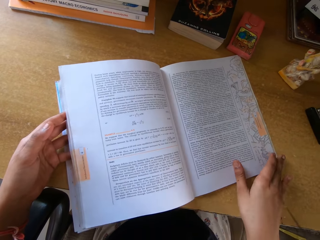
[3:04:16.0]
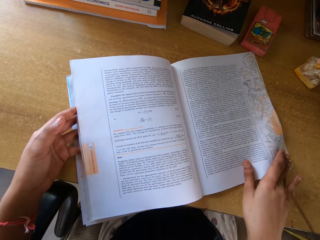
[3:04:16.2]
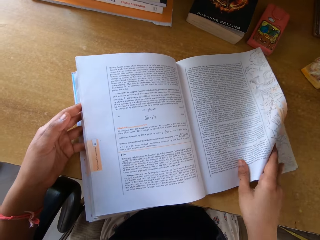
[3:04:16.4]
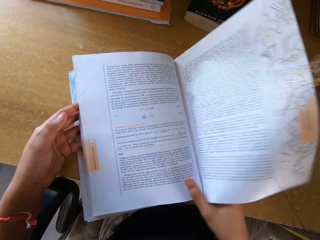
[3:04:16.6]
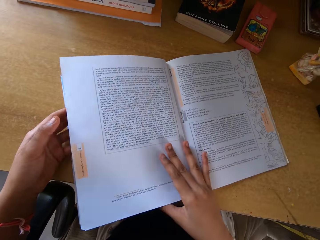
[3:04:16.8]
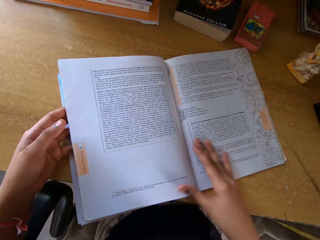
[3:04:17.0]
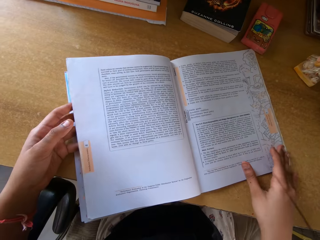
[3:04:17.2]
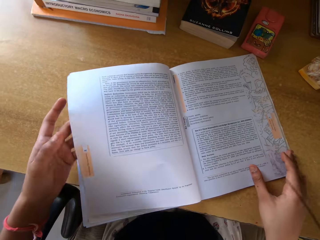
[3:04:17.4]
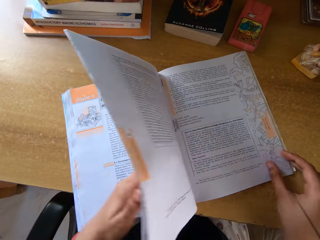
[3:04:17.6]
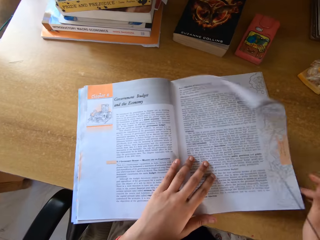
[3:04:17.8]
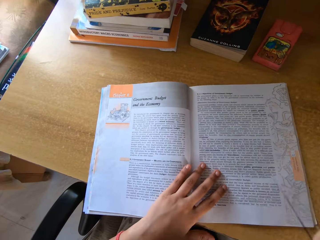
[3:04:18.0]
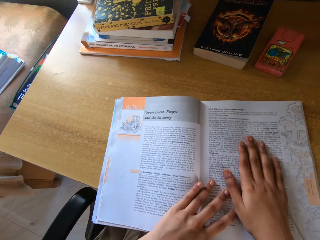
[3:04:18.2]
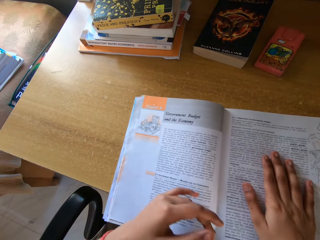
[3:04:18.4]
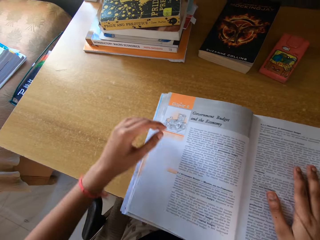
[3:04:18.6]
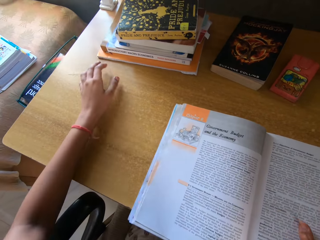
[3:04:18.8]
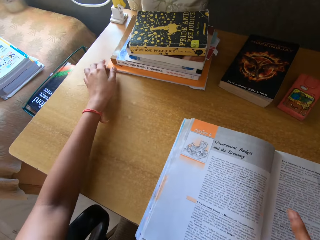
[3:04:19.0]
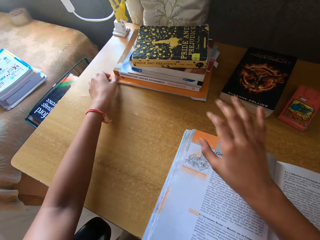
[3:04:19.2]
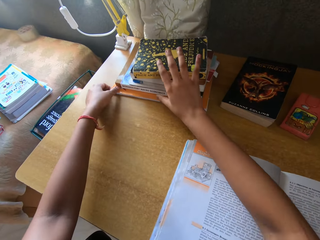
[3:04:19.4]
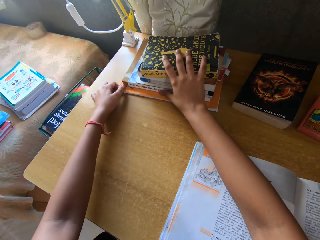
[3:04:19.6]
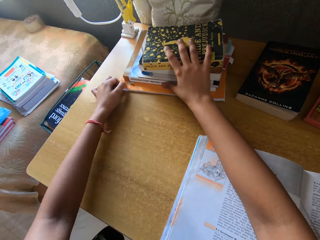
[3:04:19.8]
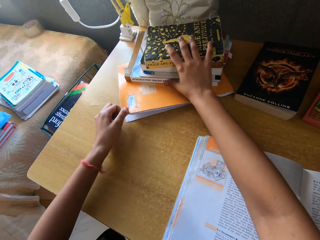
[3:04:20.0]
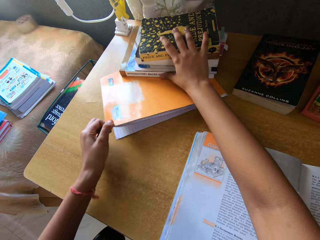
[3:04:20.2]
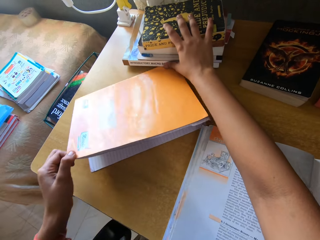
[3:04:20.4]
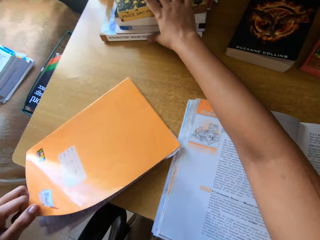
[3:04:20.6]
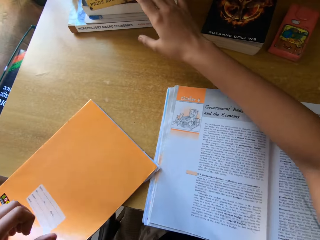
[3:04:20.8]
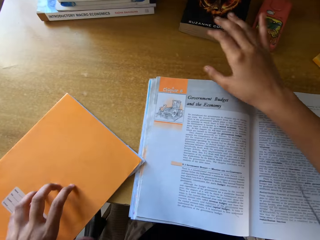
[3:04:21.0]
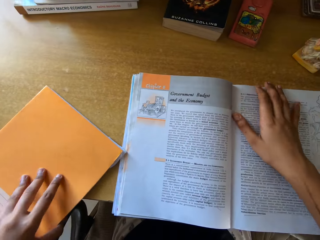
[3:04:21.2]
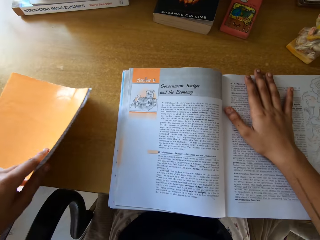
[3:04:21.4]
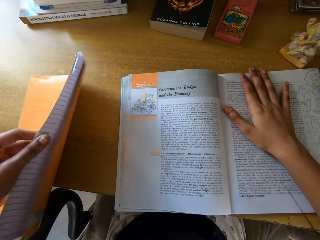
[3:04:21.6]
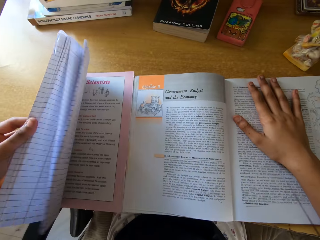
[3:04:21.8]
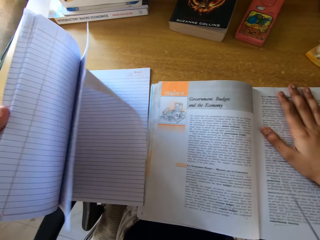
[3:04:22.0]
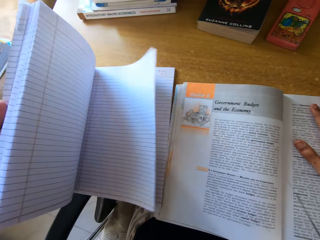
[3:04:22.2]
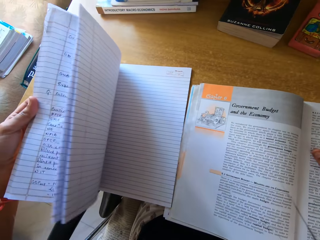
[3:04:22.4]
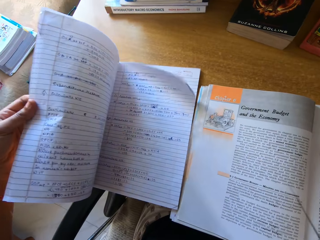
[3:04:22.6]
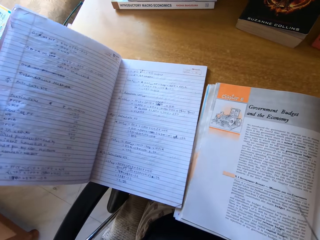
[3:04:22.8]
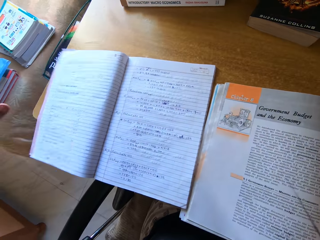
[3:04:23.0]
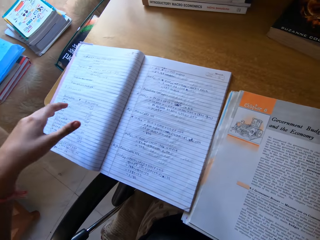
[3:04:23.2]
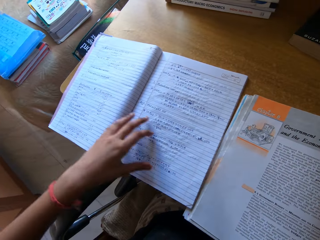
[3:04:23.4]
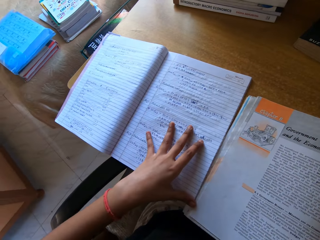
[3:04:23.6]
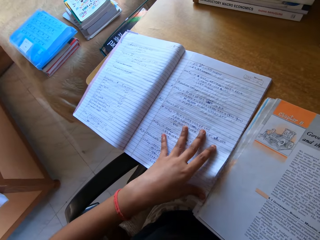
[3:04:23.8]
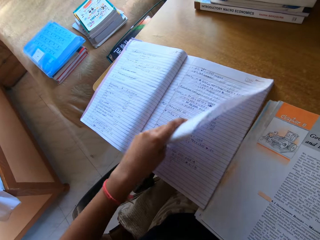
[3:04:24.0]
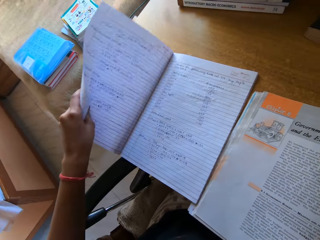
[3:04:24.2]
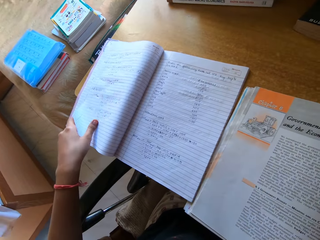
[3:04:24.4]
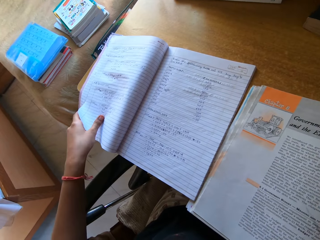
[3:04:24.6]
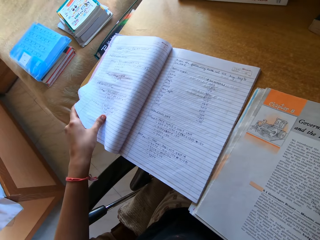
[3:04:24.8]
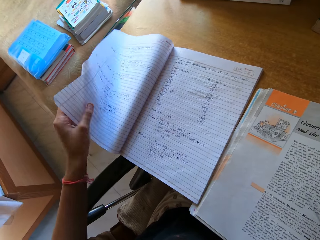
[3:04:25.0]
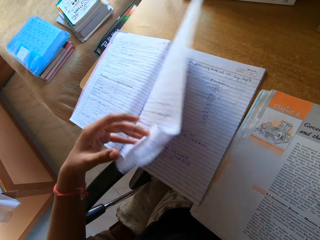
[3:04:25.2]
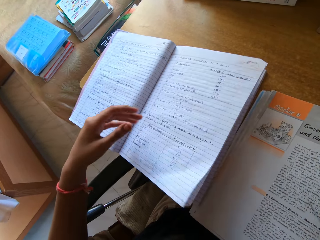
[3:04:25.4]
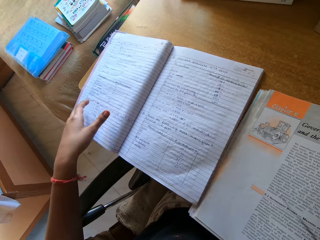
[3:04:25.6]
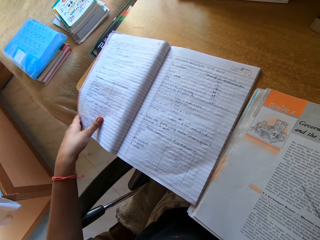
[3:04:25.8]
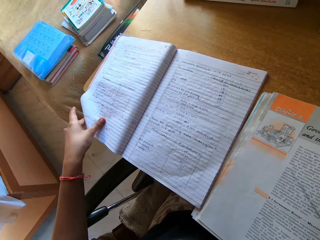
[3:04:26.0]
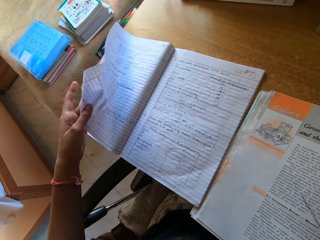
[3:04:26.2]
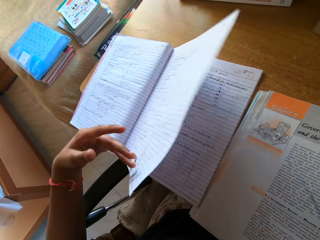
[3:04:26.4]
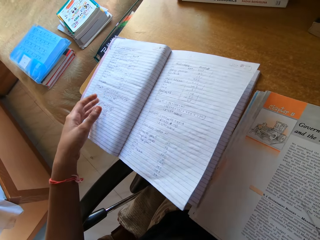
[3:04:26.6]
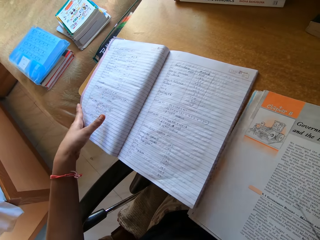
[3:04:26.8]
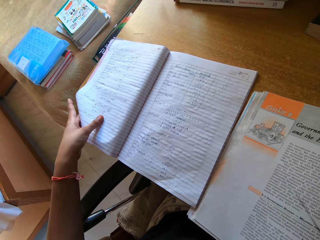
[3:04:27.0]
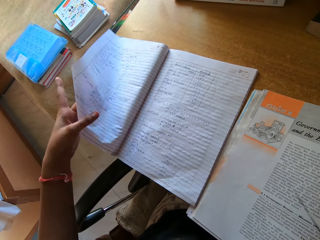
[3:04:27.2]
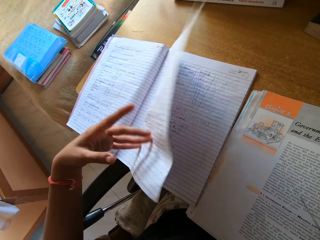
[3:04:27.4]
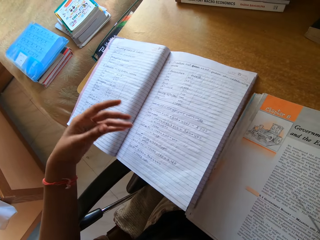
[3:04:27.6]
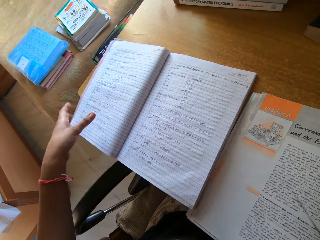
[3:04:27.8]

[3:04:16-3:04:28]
The camera wearer moves the book on the table. They remove a book from a pile of books. They open pages of the book. They flip the pages of the book.

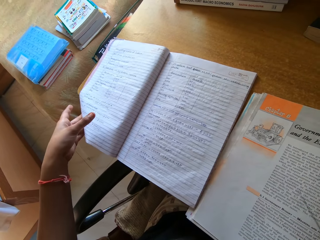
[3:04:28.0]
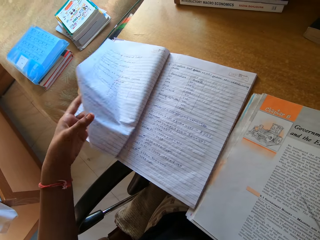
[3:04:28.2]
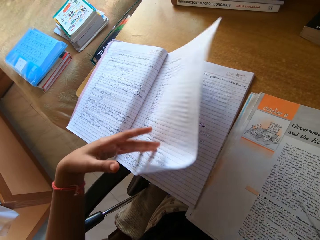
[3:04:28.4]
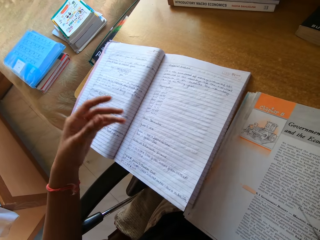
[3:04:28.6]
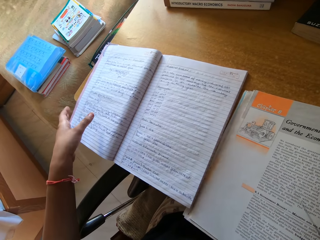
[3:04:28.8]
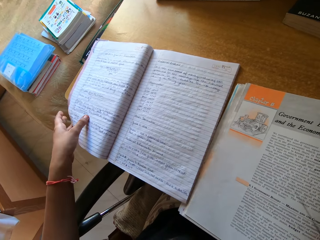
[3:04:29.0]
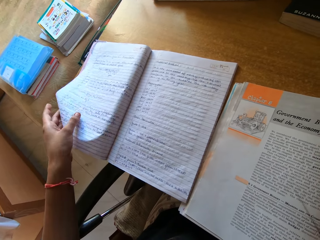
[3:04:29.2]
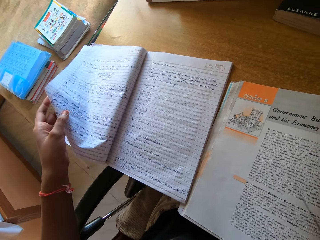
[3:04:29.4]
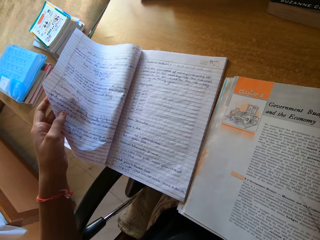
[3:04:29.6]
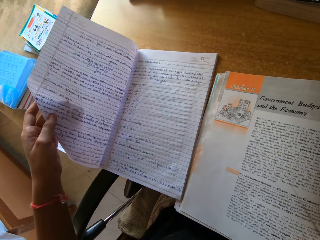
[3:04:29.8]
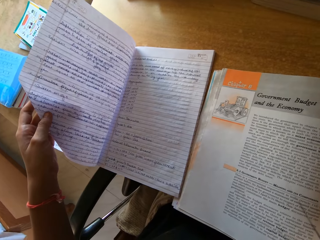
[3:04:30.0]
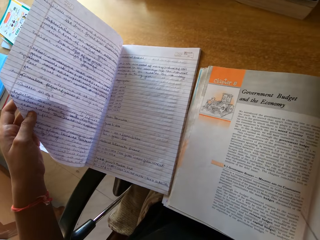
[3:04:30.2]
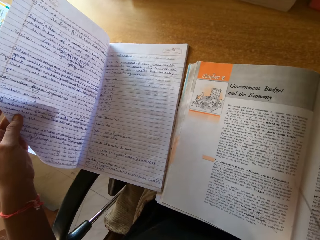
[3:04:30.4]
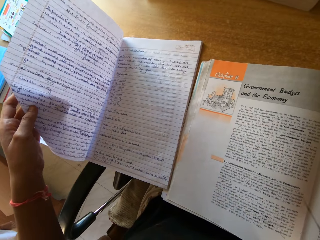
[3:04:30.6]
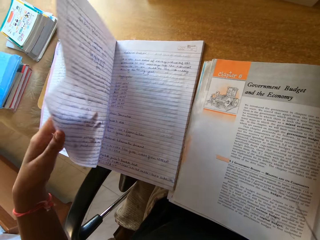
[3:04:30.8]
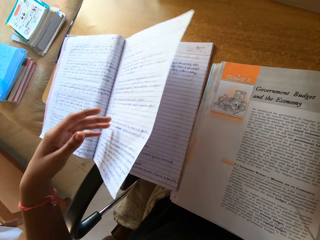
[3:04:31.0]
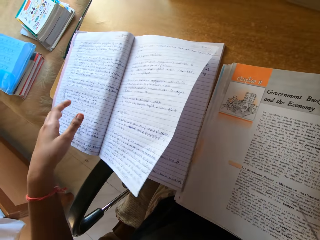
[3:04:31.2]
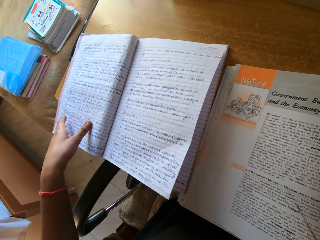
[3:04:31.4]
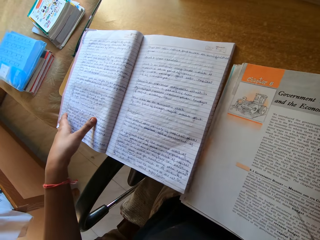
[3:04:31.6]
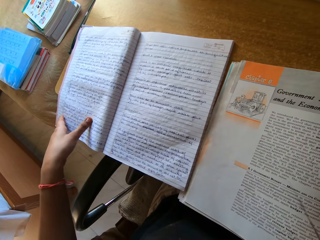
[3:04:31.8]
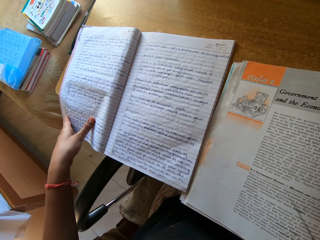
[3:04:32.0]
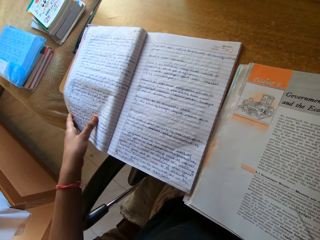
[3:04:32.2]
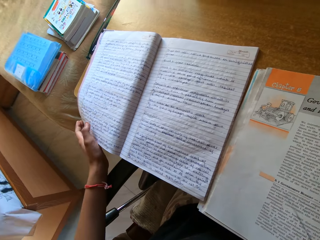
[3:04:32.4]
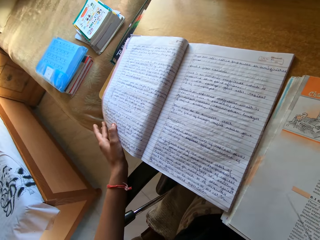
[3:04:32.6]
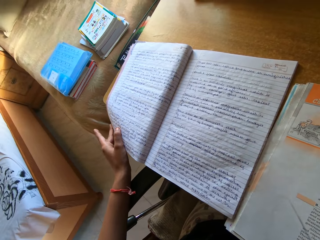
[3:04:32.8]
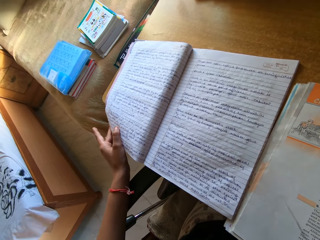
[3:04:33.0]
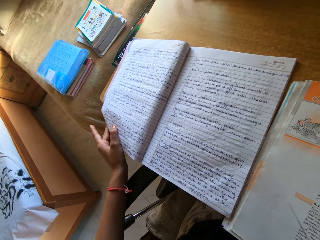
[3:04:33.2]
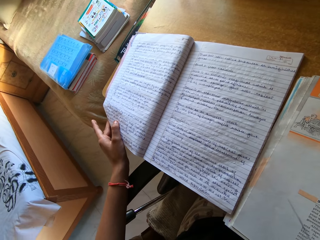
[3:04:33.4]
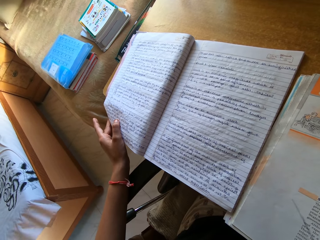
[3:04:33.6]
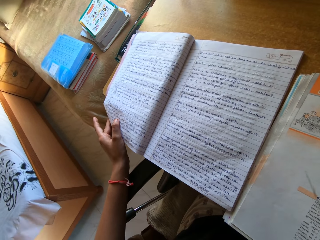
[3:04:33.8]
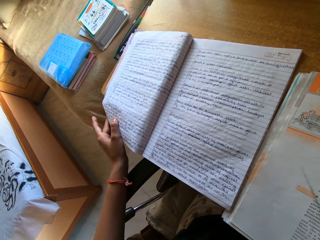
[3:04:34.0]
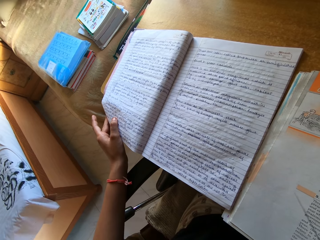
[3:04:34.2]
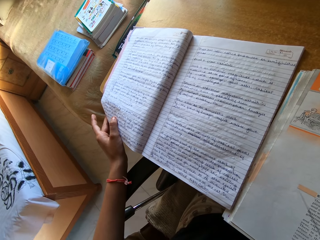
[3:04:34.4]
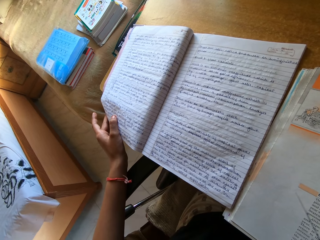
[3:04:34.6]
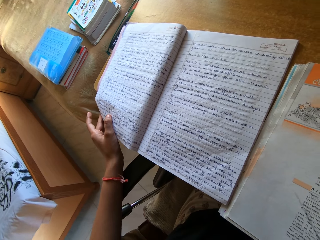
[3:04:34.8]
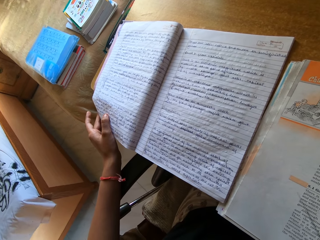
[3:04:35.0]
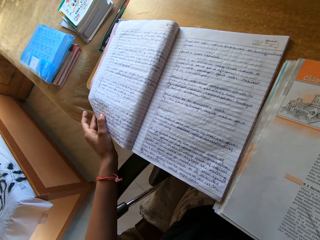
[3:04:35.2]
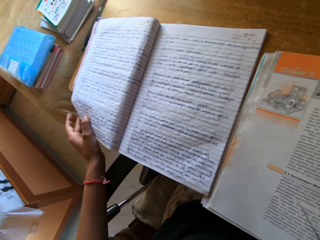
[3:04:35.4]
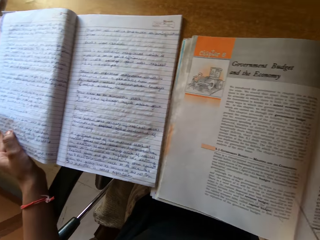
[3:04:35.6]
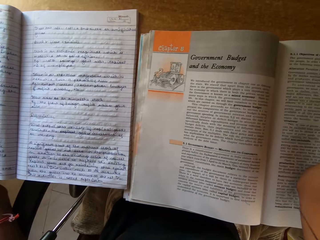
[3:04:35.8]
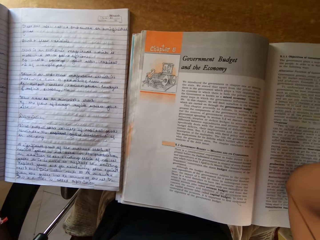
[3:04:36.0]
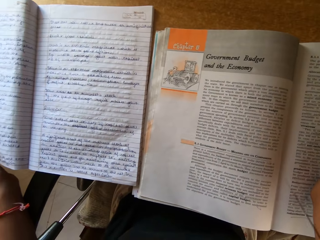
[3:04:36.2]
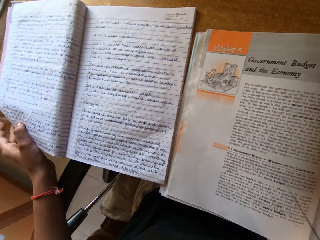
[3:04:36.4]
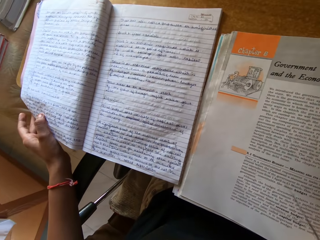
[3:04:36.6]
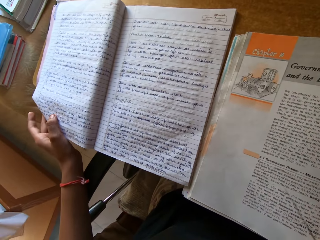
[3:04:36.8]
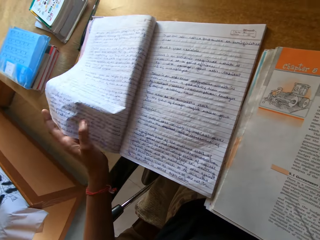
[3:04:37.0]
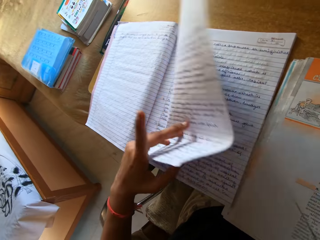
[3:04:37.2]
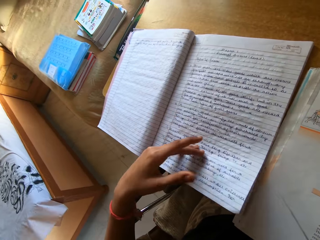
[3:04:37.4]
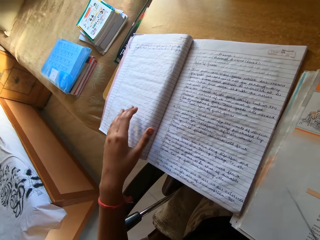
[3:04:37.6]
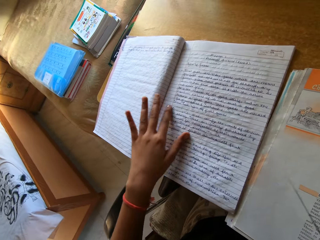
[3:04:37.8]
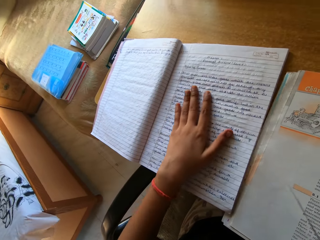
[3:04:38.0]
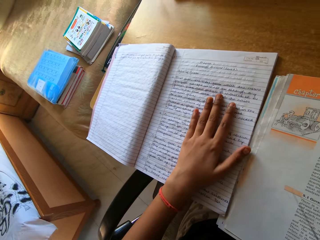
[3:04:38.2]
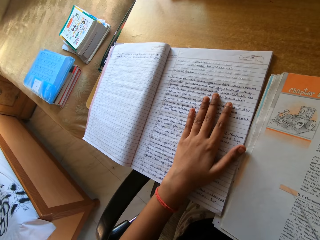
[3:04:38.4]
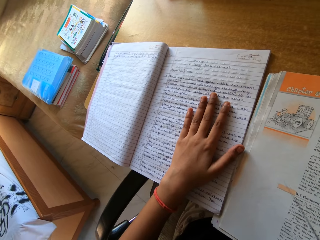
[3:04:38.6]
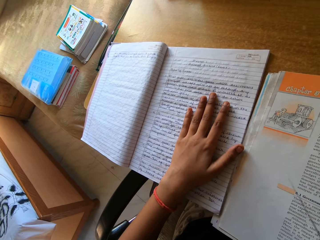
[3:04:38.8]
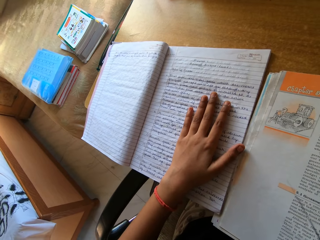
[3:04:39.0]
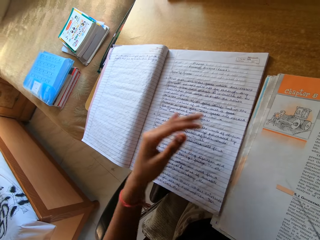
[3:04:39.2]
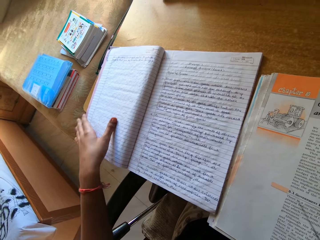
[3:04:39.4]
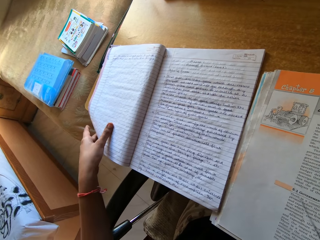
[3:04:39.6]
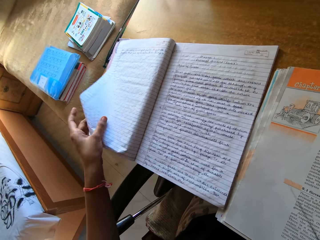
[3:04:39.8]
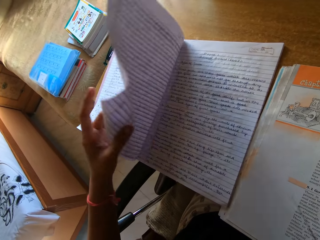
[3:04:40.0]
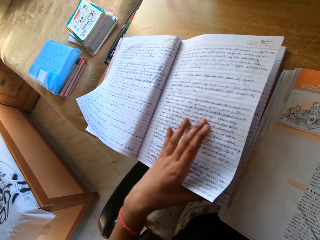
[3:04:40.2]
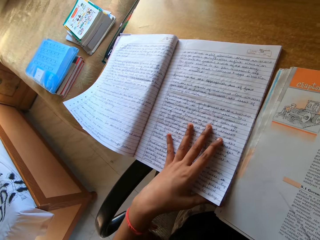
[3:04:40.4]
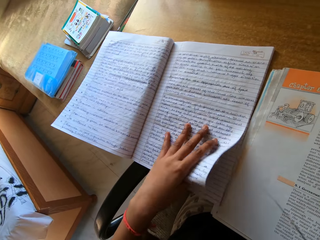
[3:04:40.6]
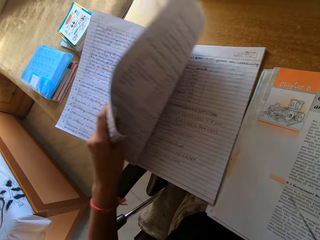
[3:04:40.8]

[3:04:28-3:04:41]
The camera wearer looks at the open page of the book. They flip the pages of the book. They look at the open page of the book, hold the book, and flip the pages of the book again.
